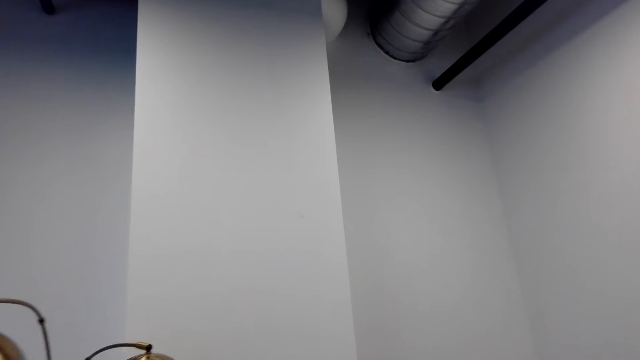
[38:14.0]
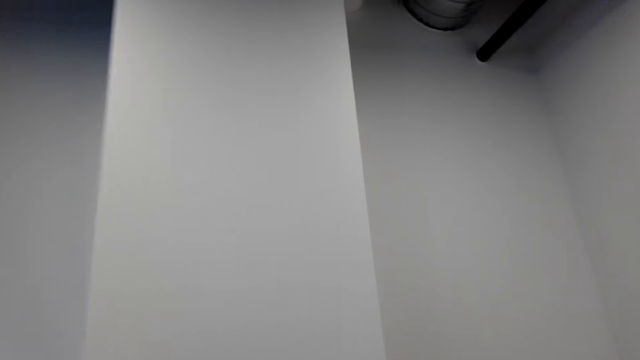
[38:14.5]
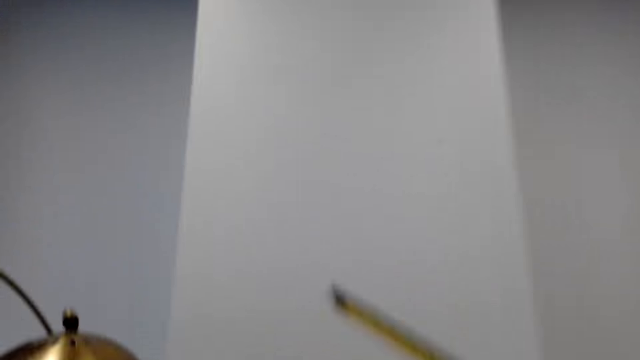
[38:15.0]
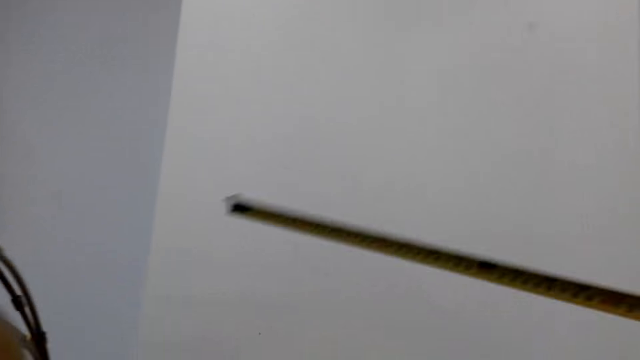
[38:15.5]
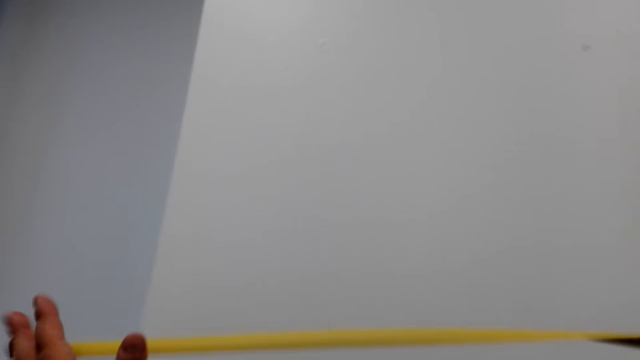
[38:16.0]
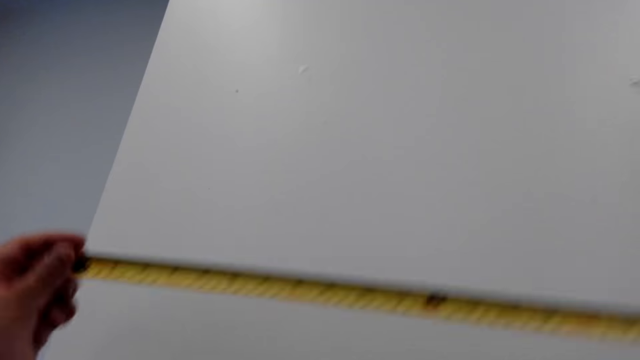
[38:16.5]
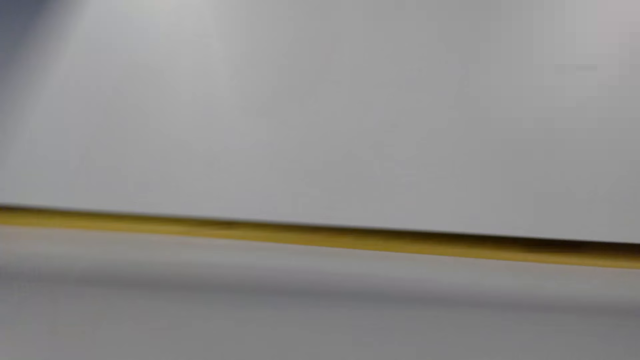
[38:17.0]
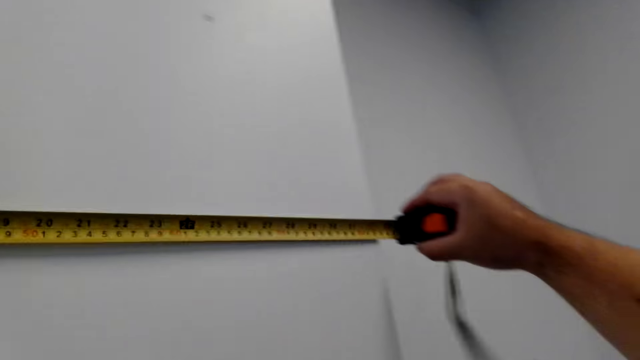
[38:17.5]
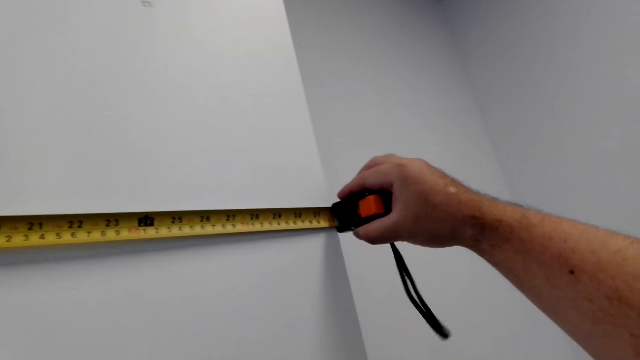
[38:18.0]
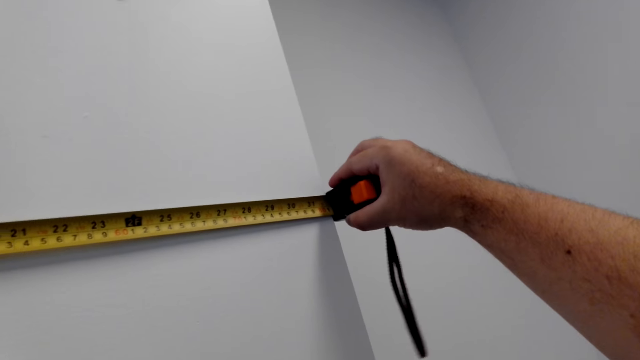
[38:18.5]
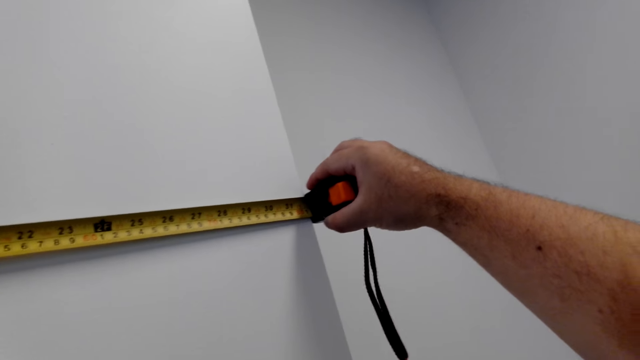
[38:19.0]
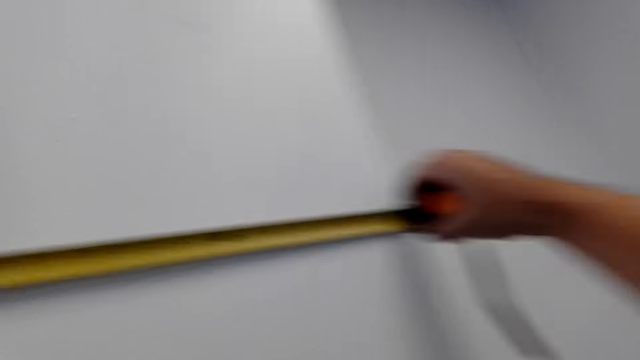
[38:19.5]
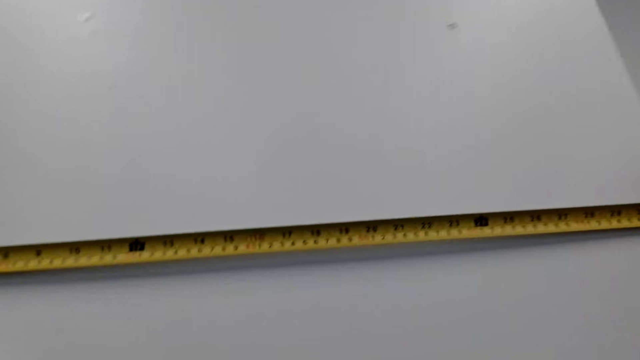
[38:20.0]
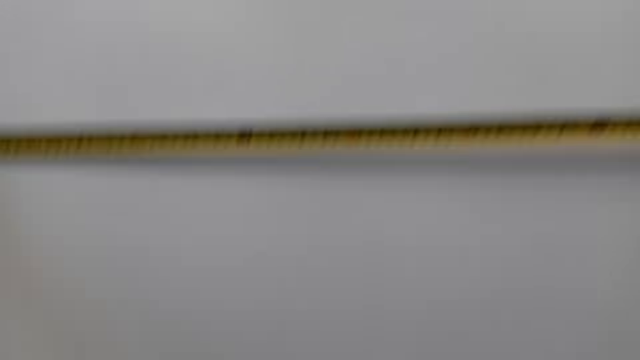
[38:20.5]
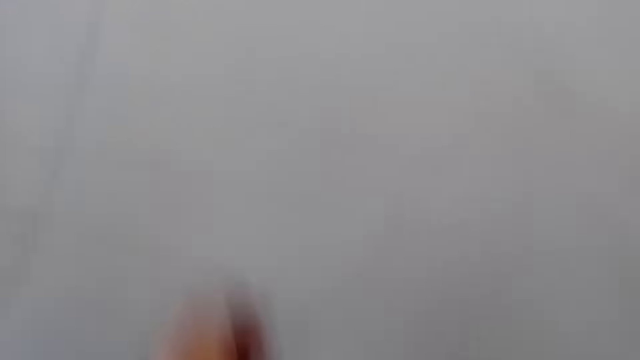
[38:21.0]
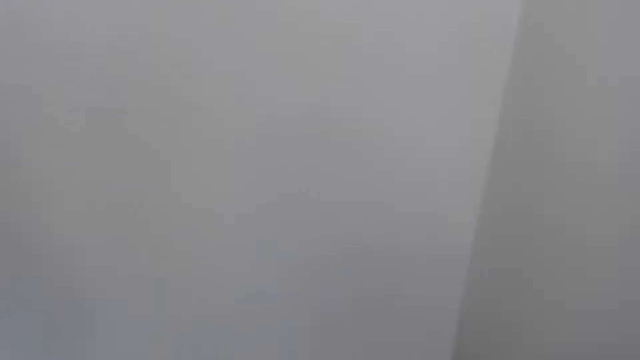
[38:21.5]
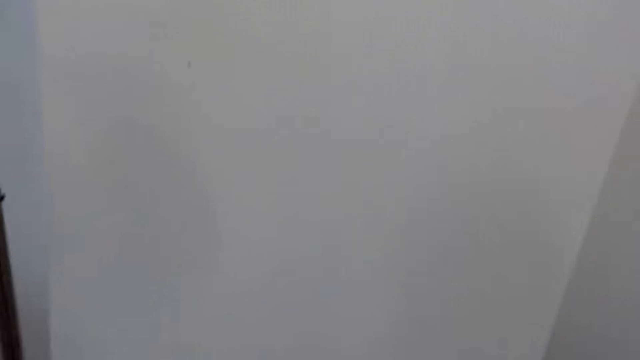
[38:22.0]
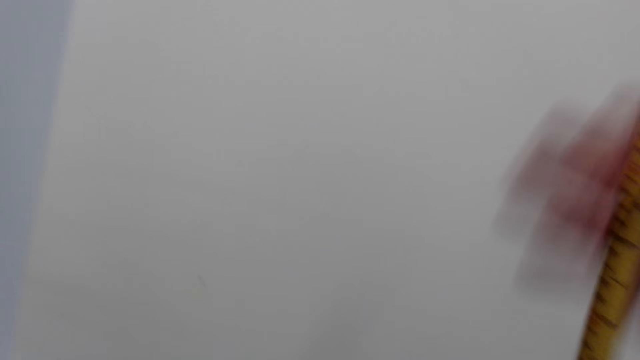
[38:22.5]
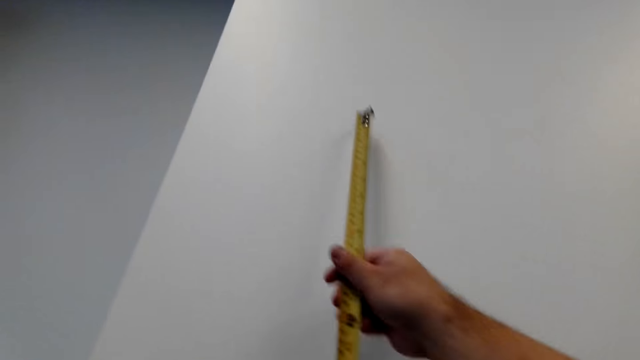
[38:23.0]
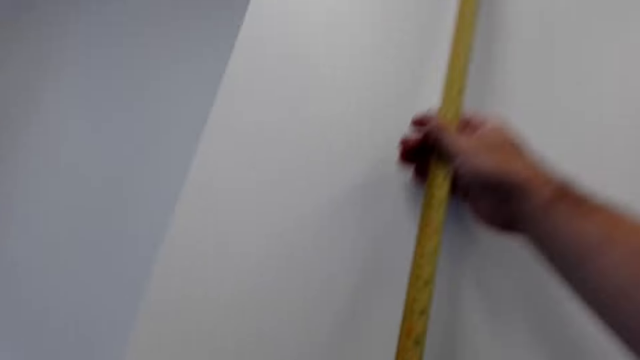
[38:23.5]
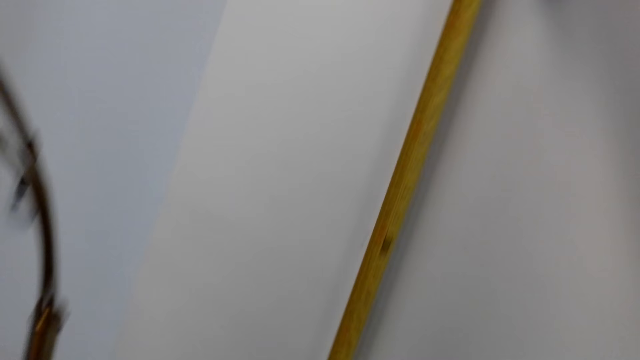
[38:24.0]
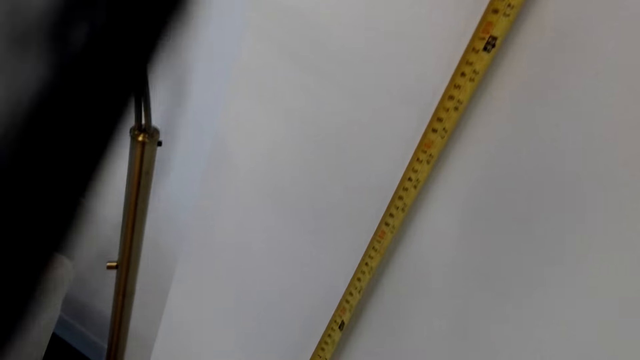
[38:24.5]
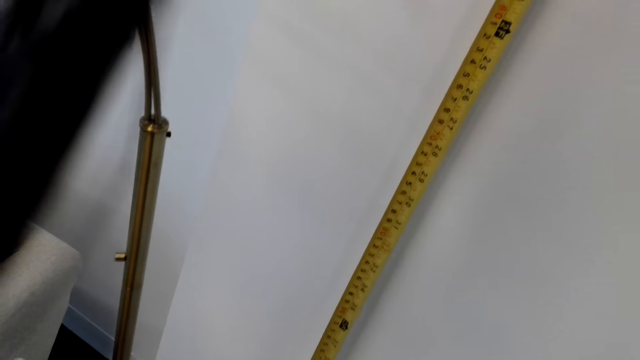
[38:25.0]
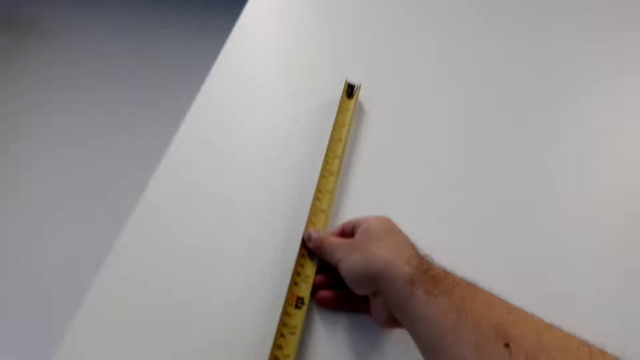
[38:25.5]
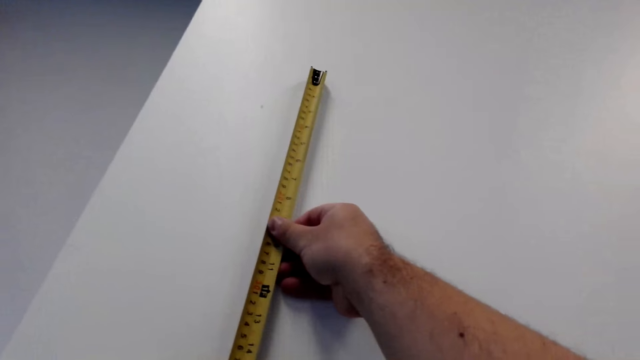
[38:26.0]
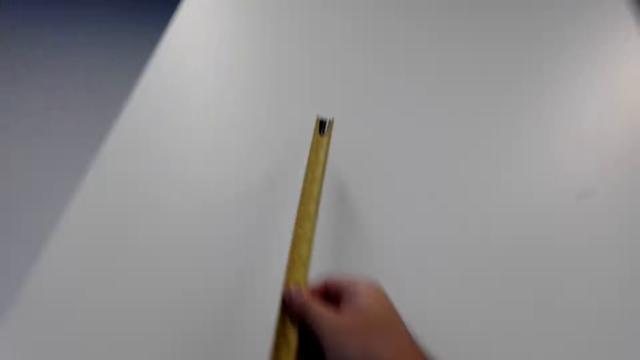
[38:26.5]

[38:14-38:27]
The camera wearer walks around. They lift the tape measure. They put the tape measure on the wall. They measure on the wall with the tape measure. They drop the tape measure. They lift the tape measure. They measure on the wall with the tape measure.

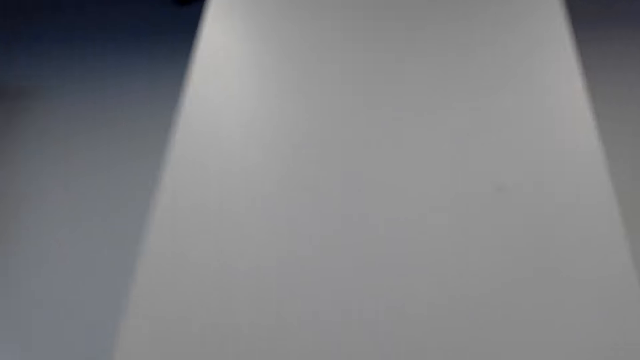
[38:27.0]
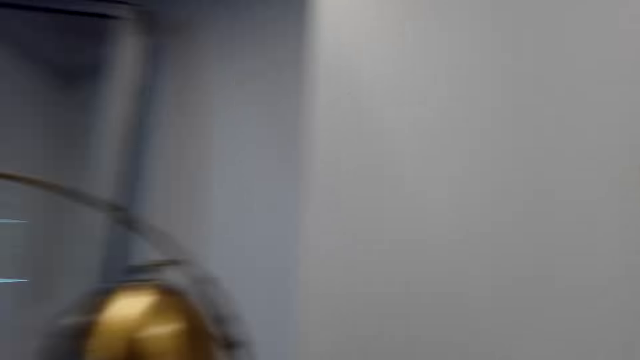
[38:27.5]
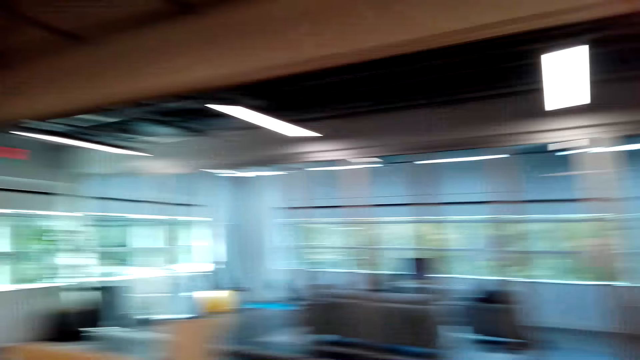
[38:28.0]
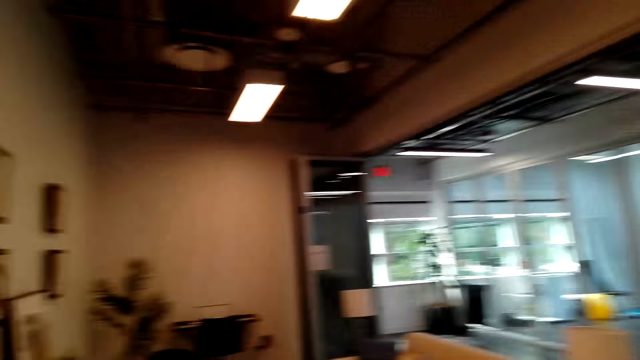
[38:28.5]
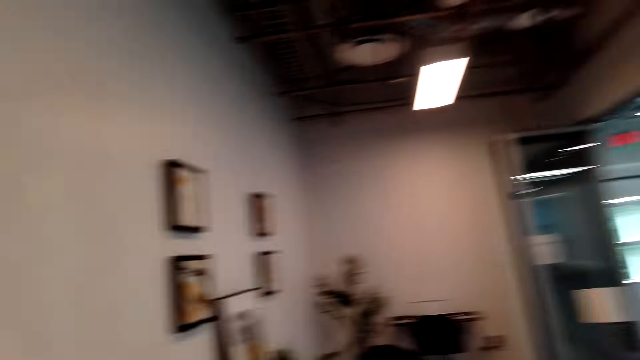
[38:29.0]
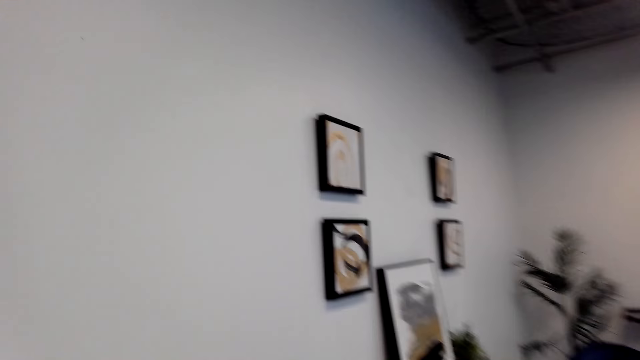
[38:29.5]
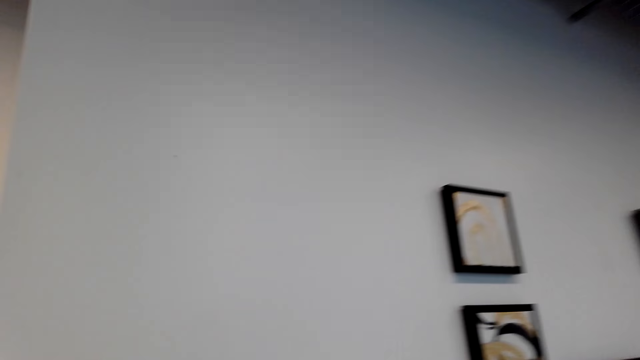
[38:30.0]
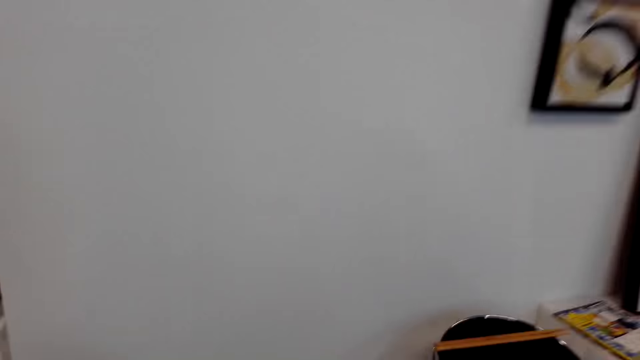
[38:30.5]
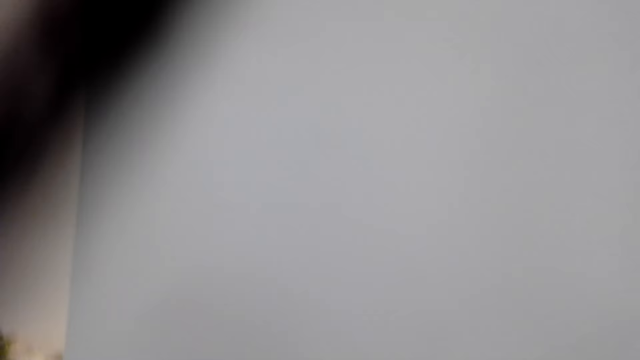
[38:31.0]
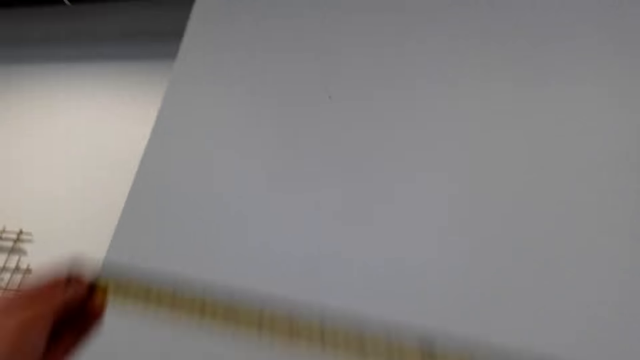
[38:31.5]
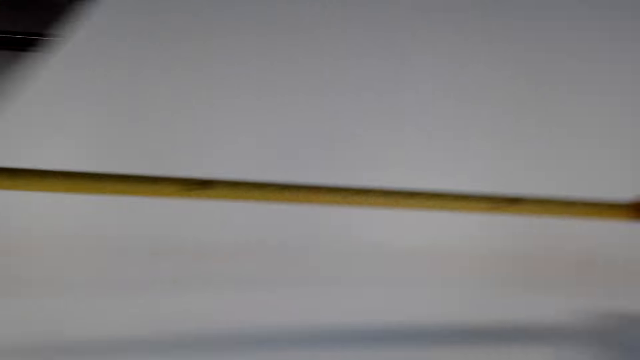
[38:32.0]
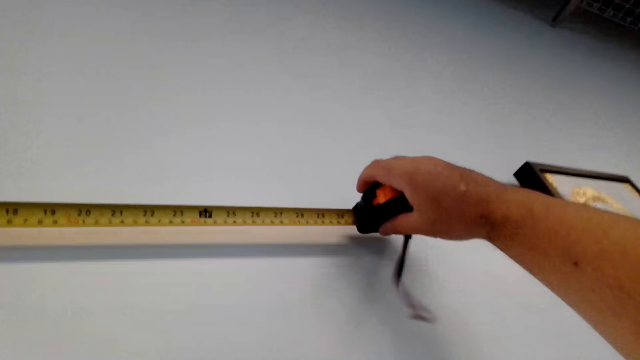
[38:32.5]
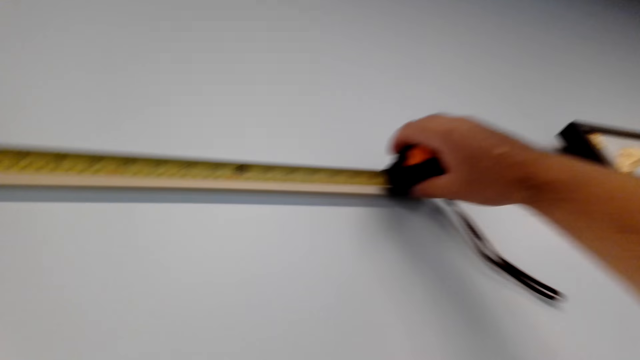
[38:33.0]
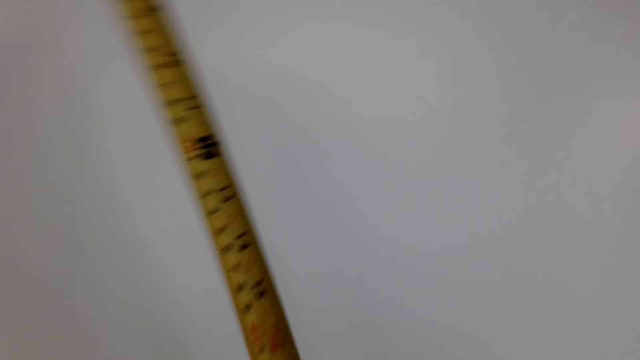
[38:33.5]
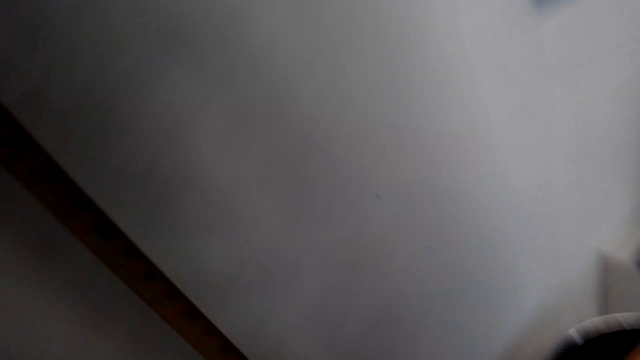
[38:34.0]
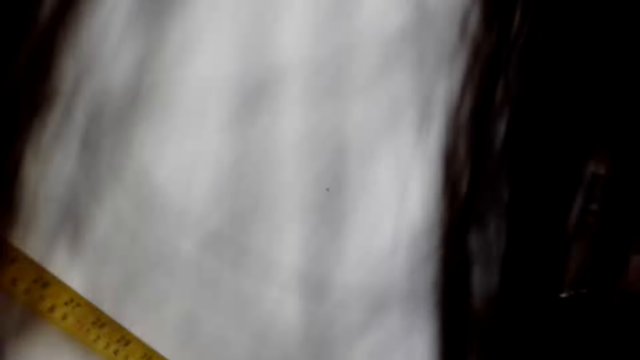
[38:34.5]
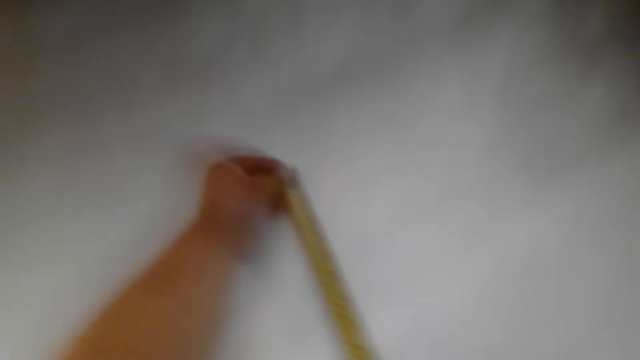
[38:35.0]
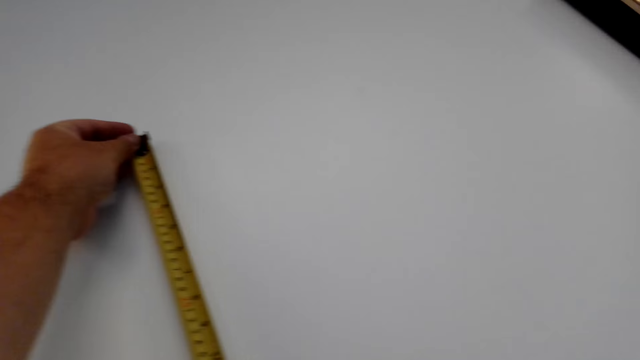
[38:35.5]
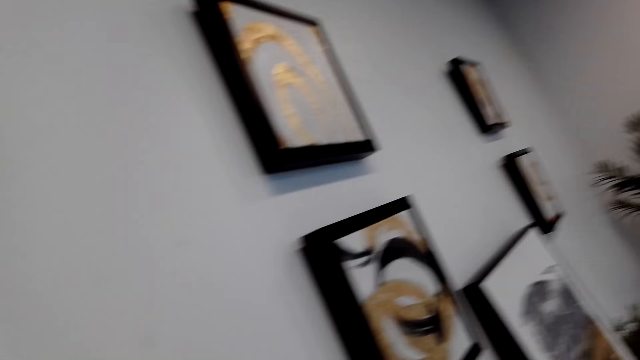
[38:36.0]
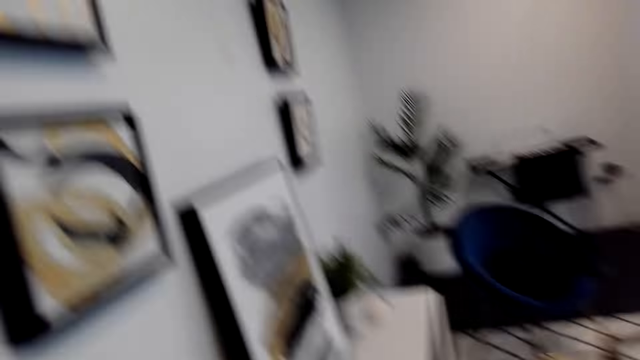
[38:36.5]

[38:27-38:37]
The camera wearer drops the tape measure. They look around. They walk around. They lift the tape measure. They measure with the tape measure.
